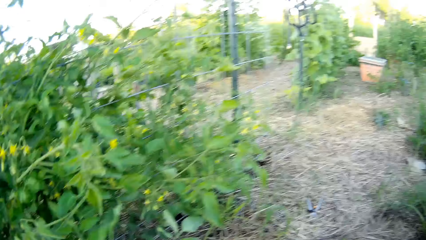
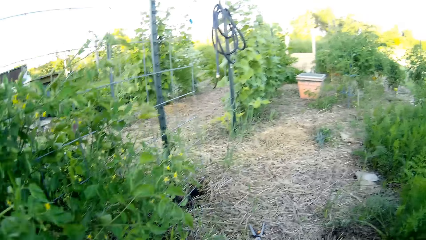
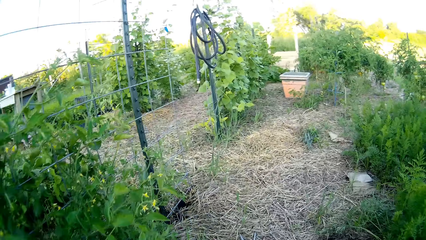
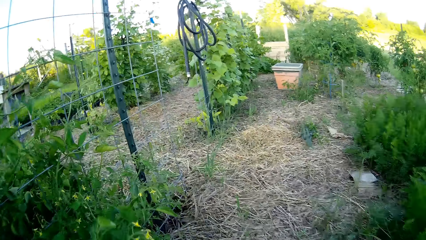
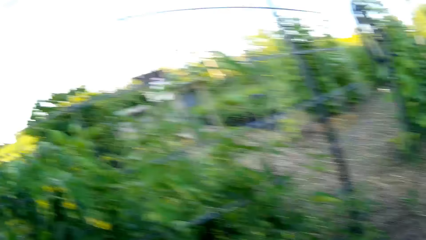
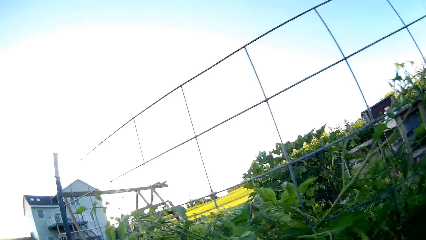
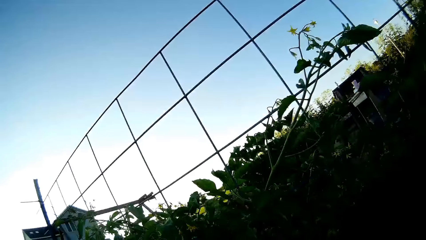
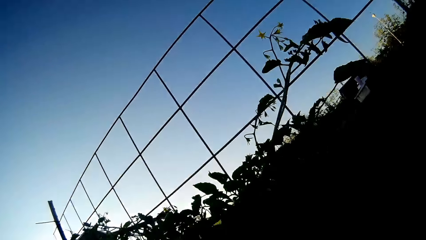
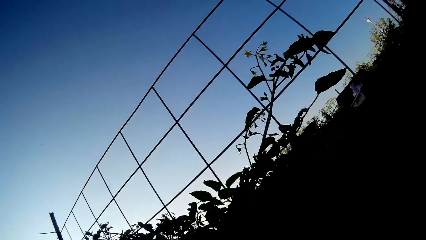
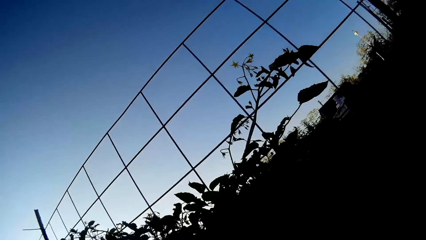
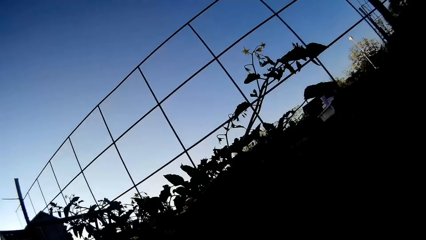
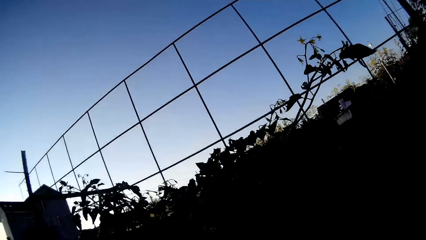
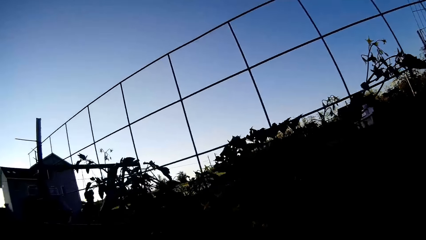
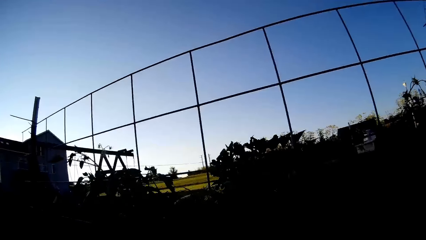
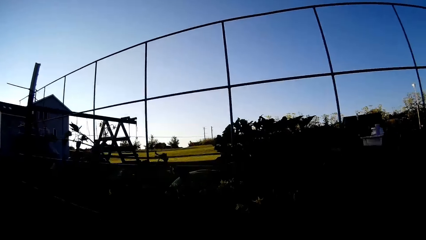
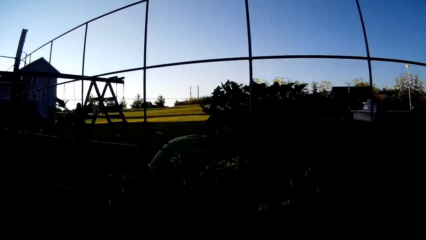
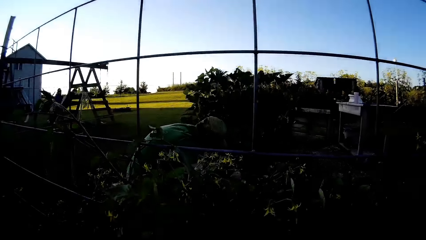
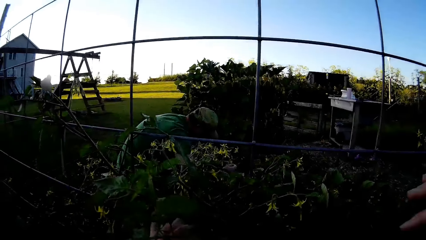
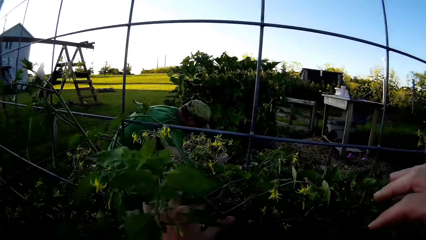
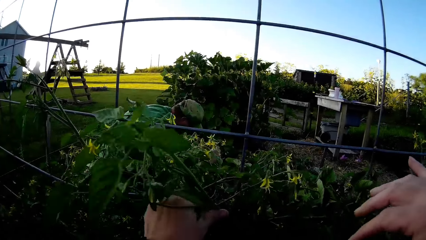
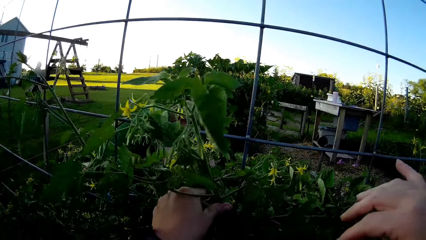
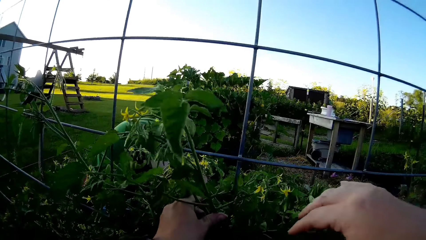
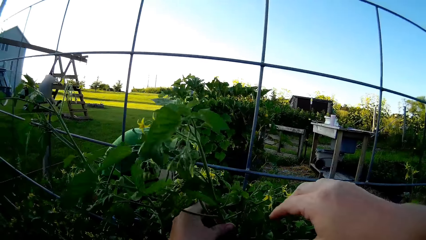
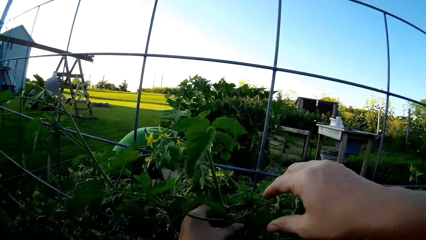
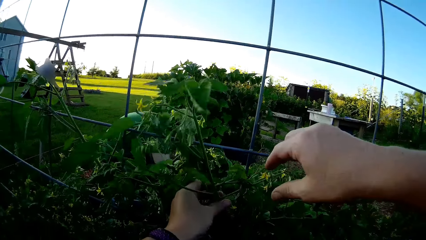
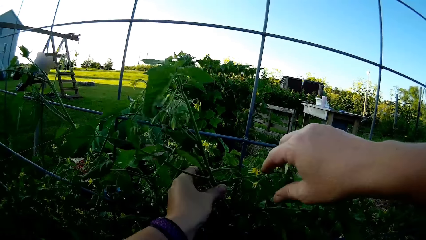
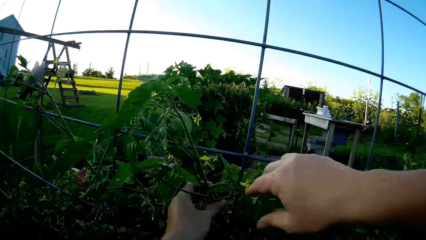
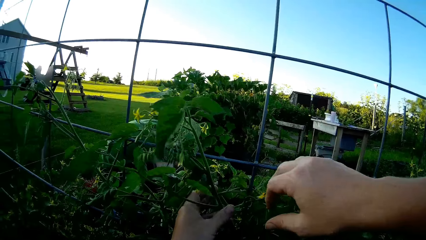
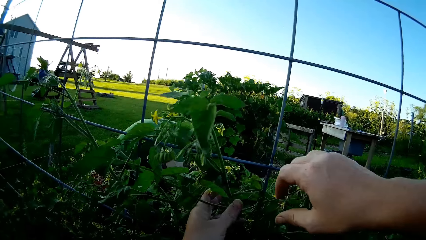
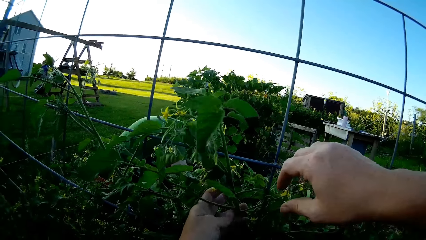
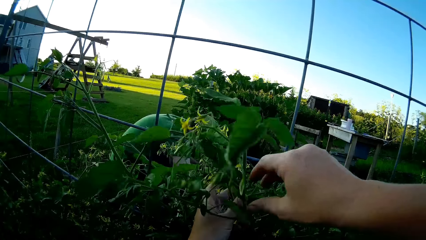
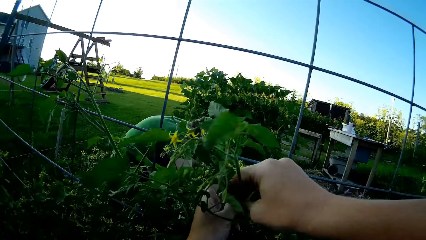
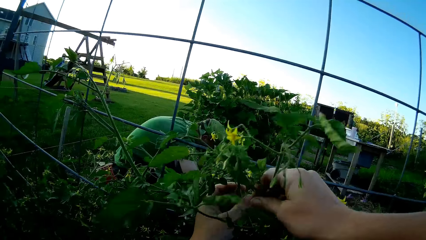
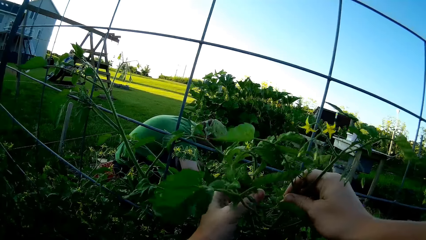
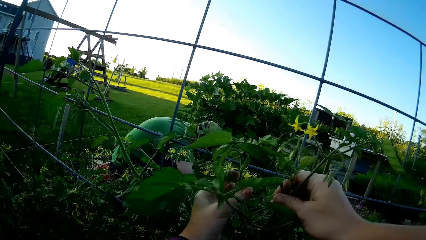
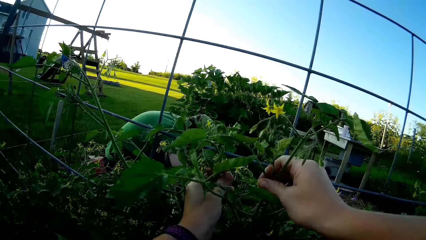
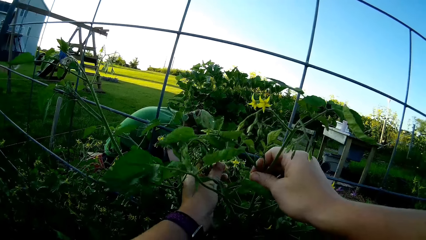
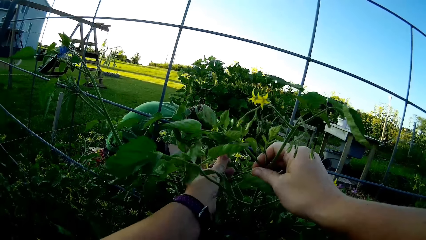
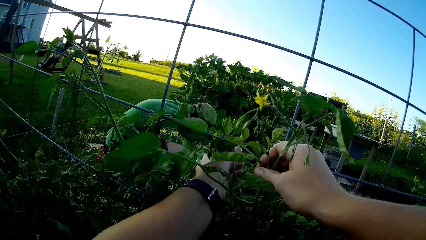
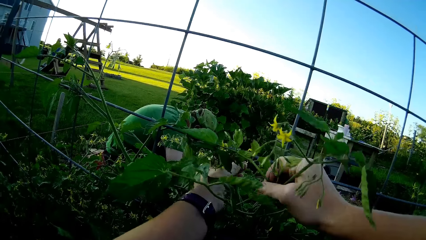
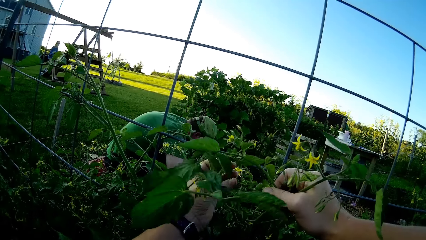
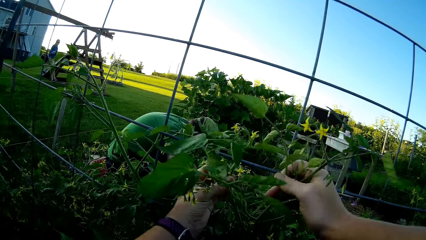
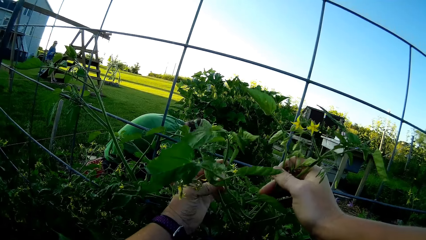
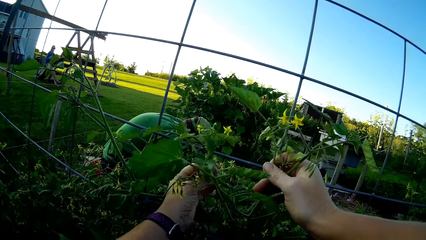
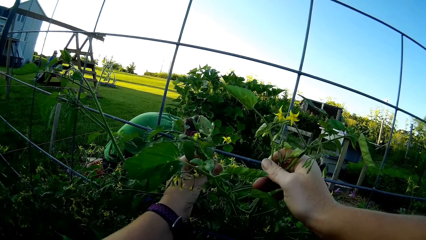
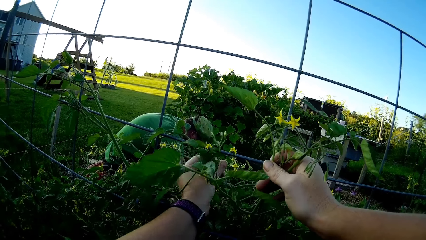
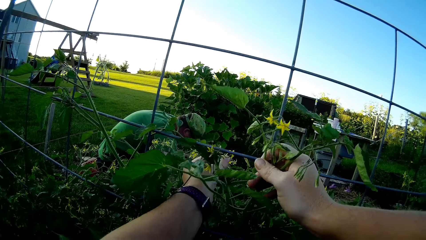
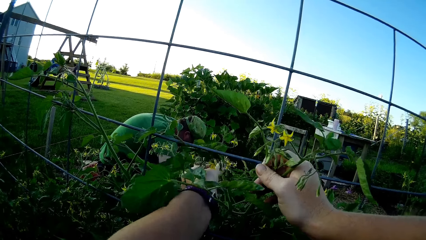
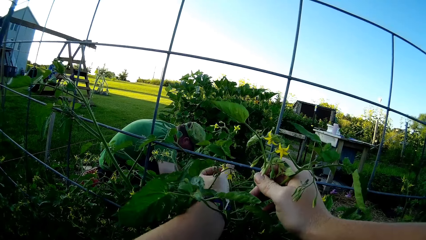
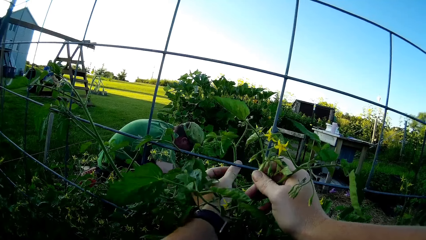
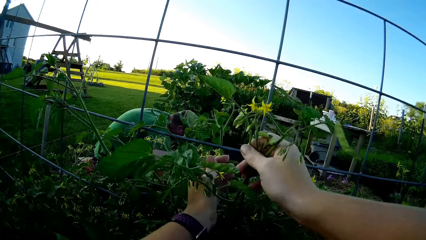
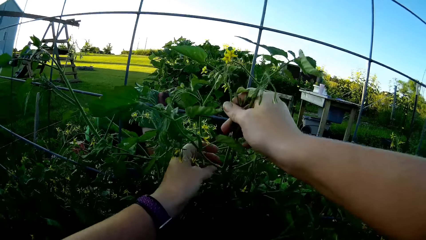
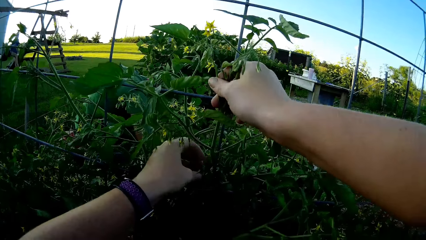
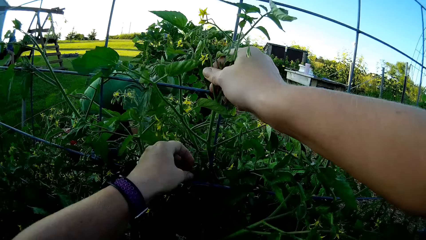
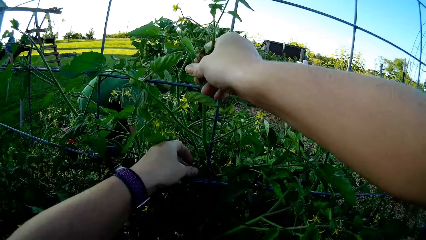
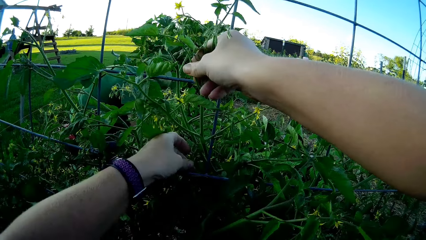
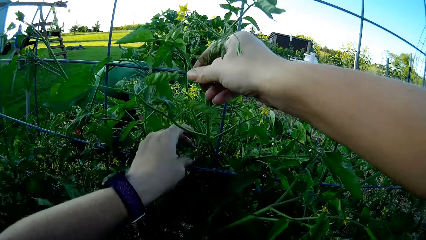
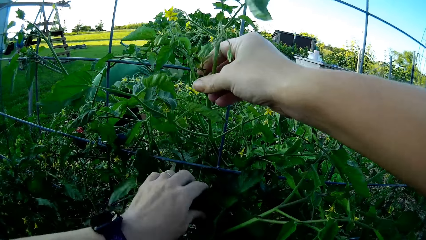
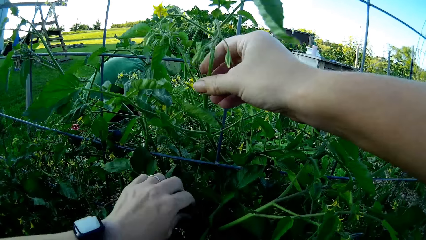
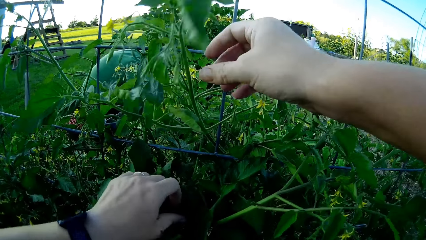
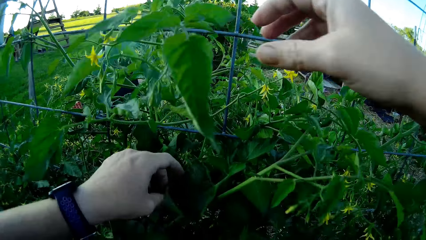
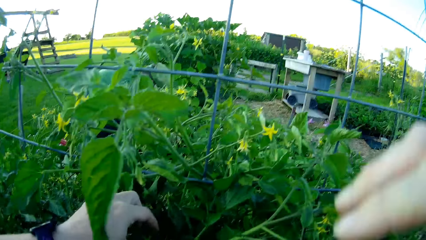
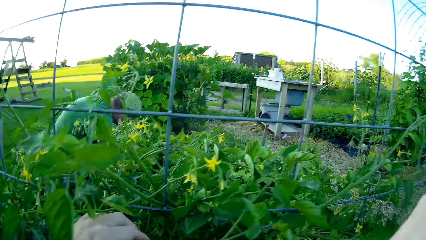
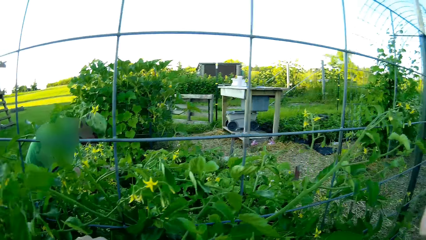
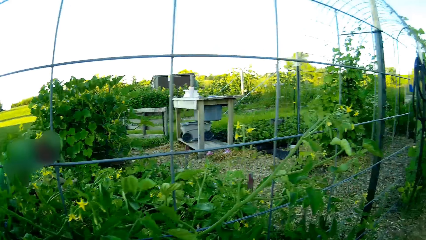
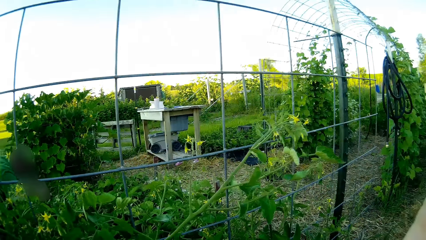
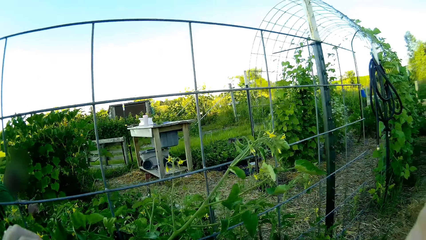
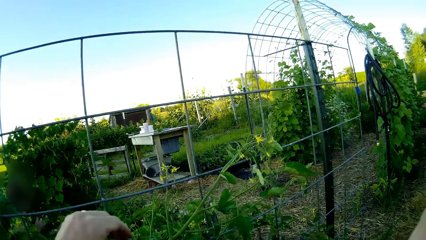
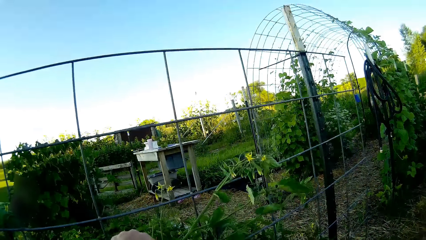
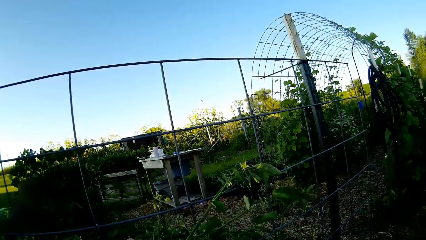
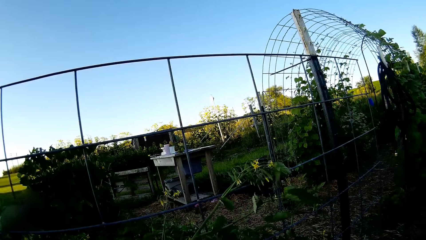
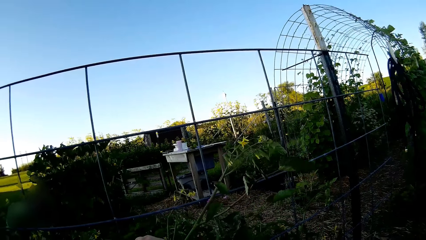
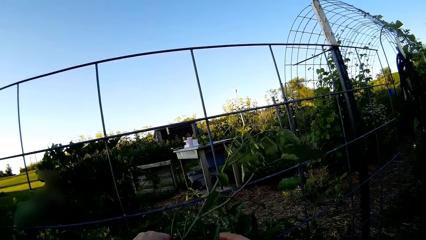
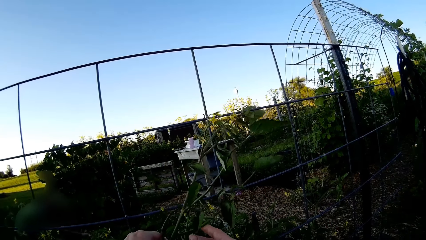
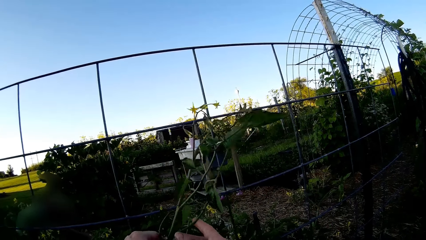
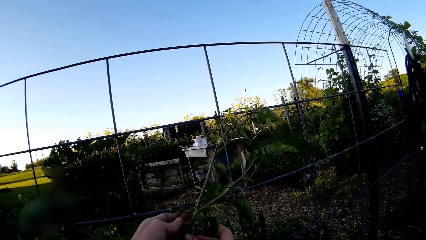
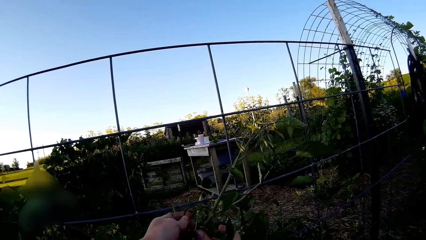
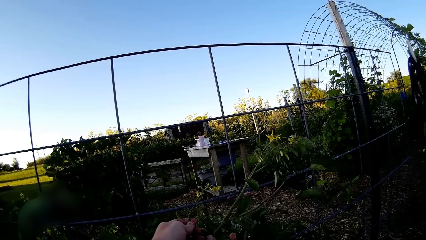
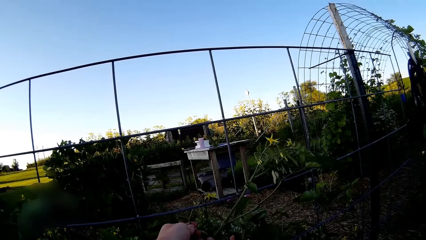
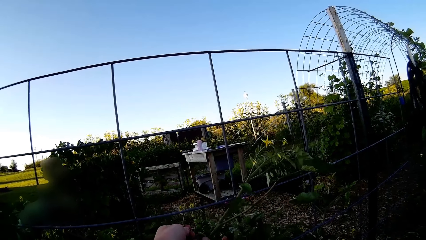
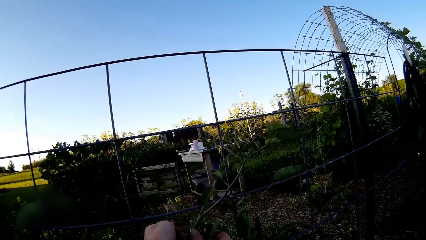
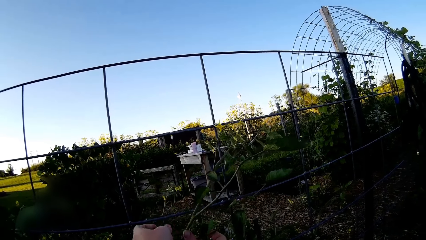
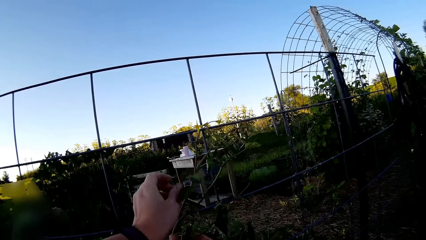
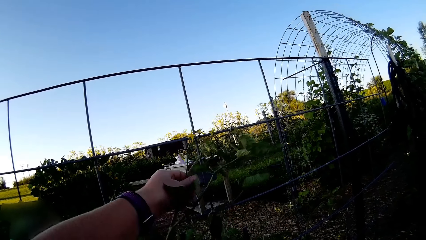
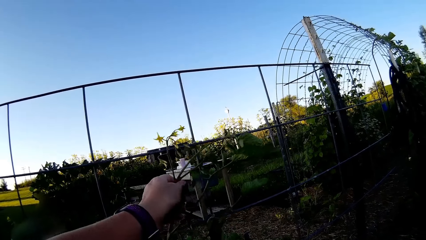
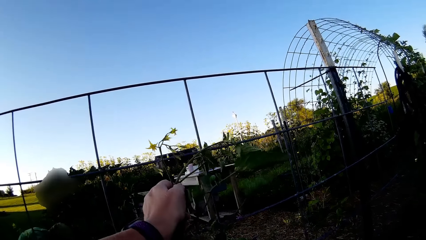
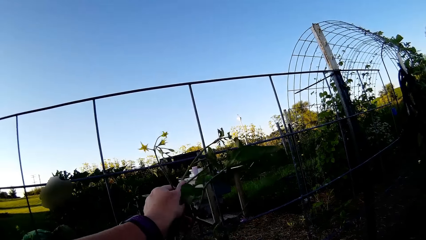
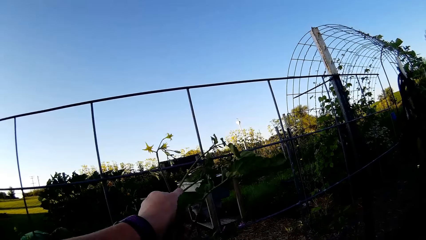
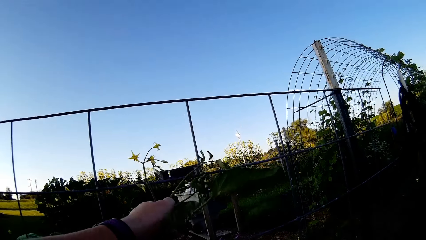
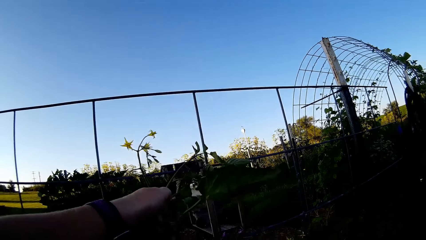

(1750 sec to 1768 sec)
The camera wearer walks around the farm. They look around. They rotate a plant round the mesh. They pick a plant.
